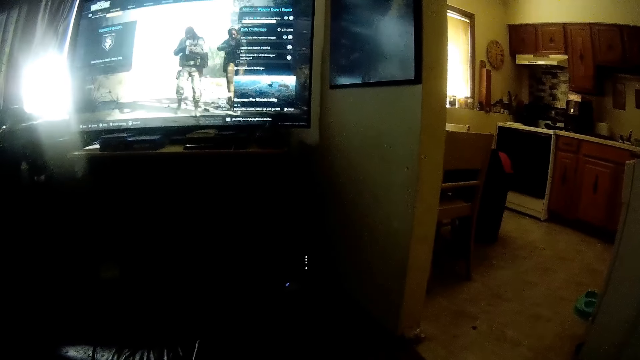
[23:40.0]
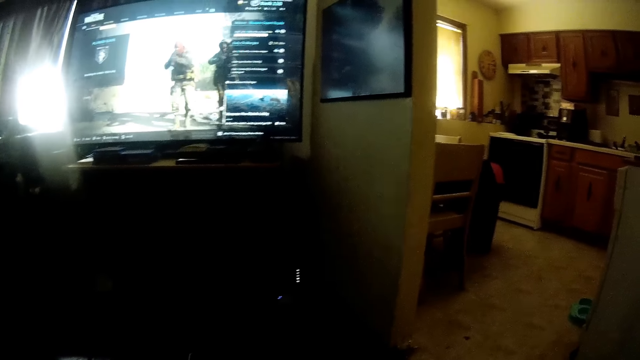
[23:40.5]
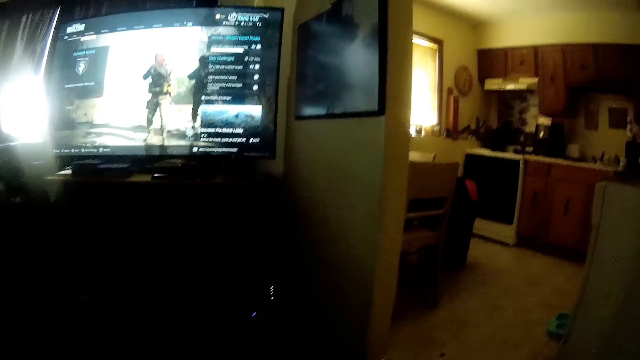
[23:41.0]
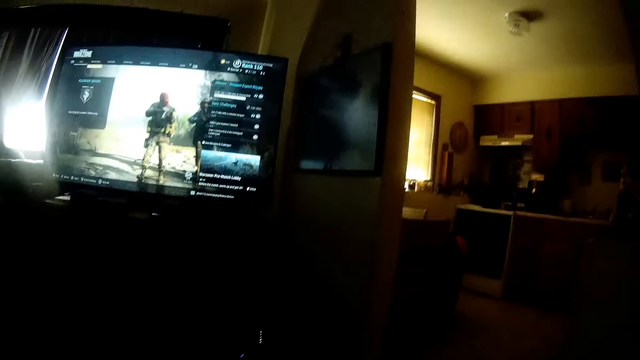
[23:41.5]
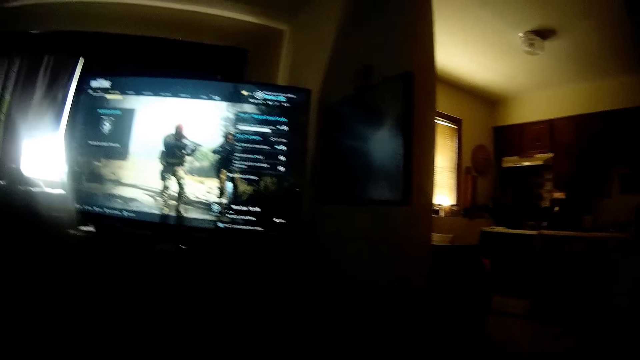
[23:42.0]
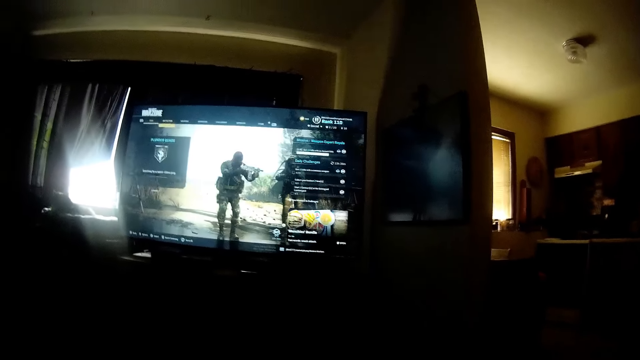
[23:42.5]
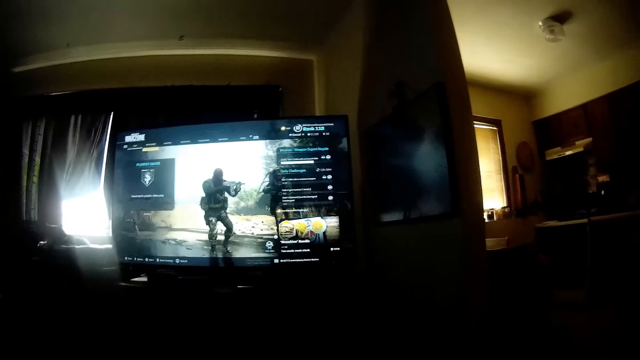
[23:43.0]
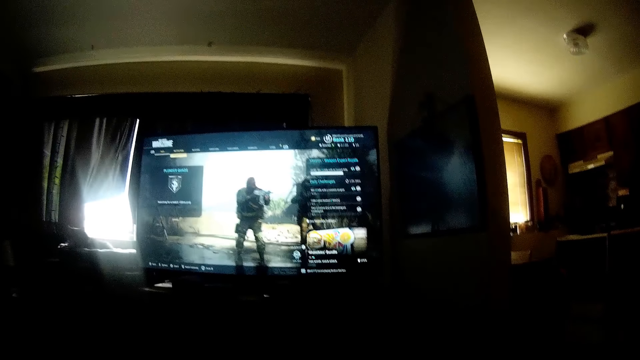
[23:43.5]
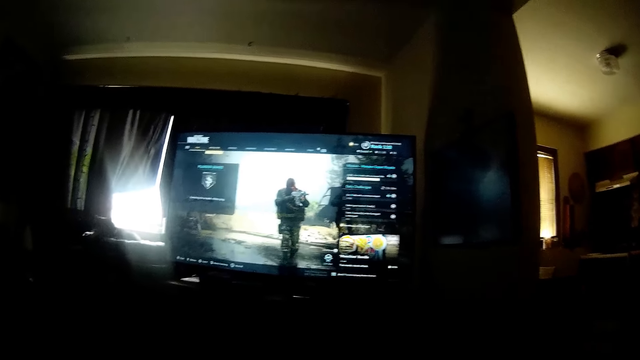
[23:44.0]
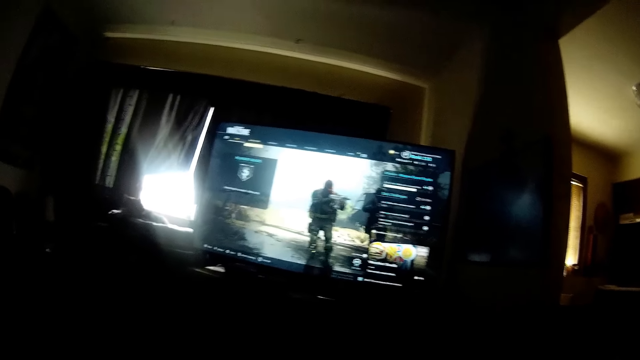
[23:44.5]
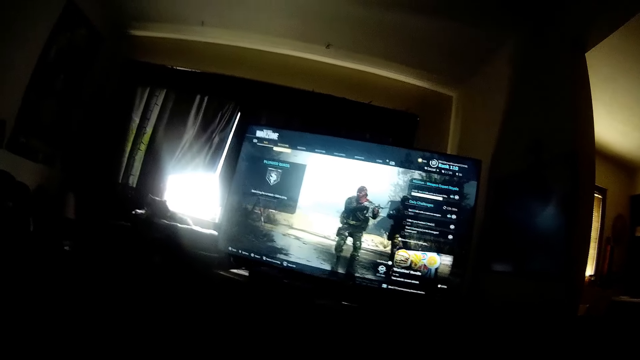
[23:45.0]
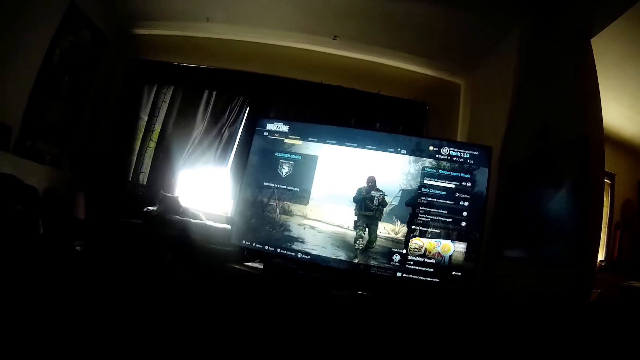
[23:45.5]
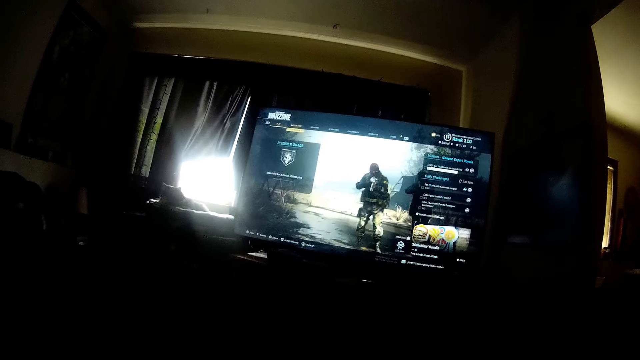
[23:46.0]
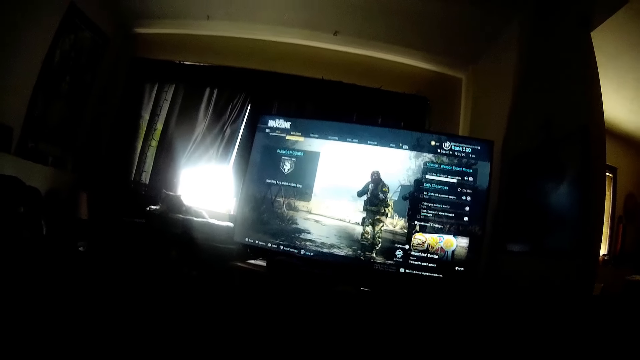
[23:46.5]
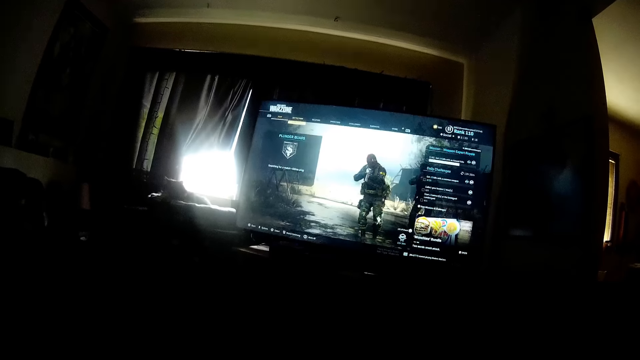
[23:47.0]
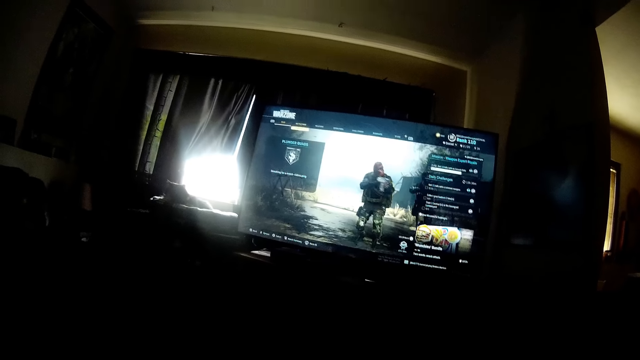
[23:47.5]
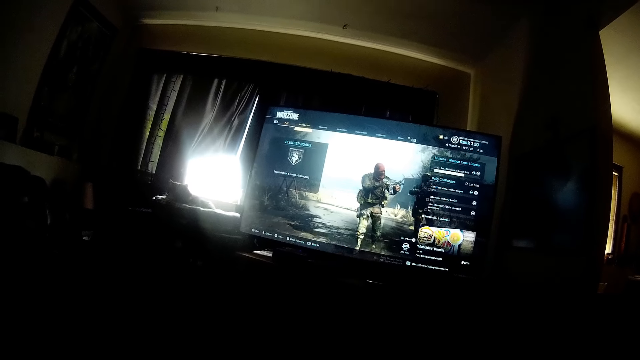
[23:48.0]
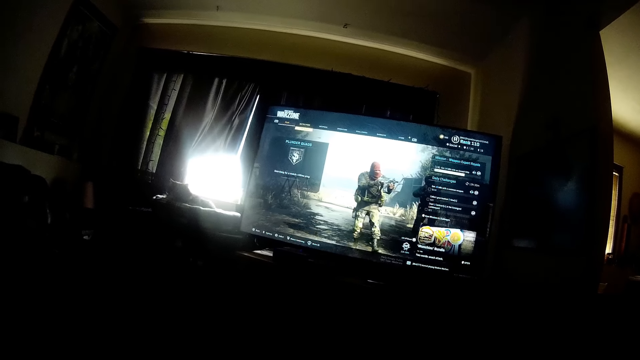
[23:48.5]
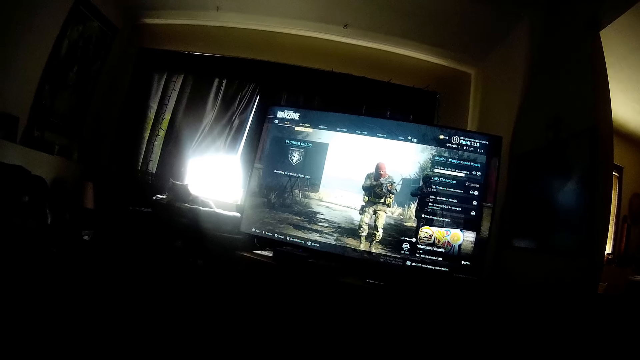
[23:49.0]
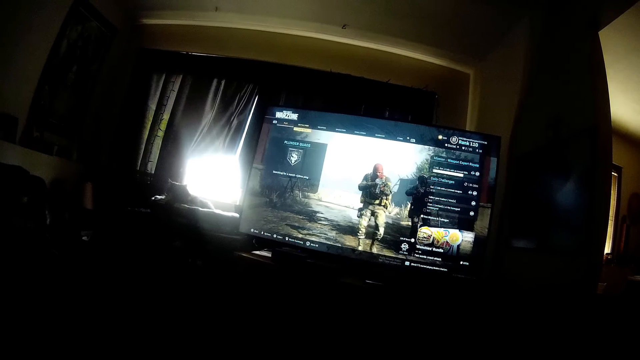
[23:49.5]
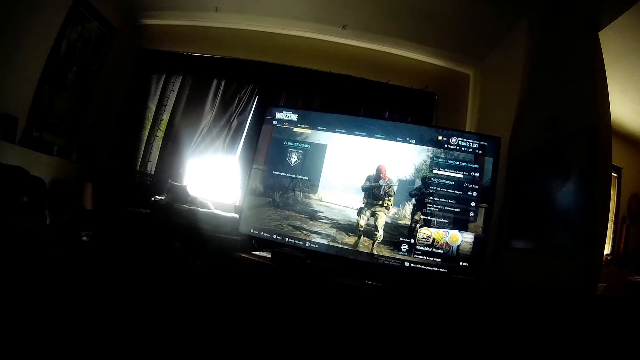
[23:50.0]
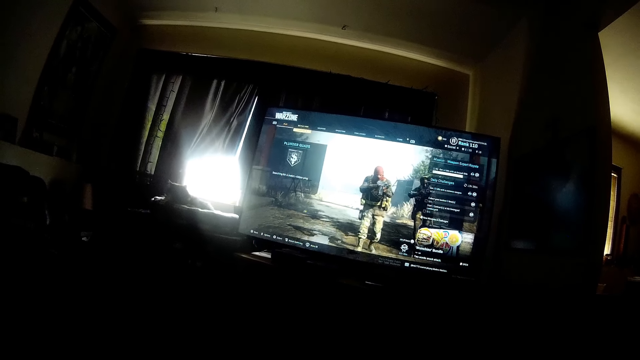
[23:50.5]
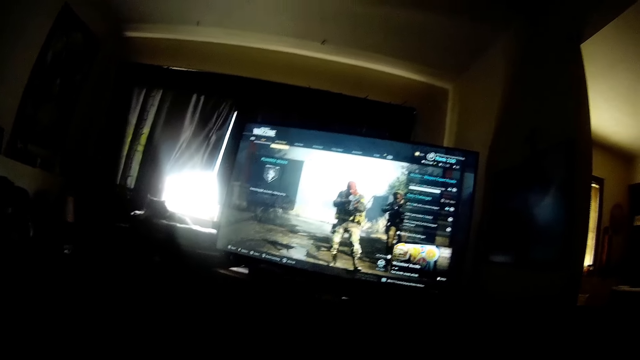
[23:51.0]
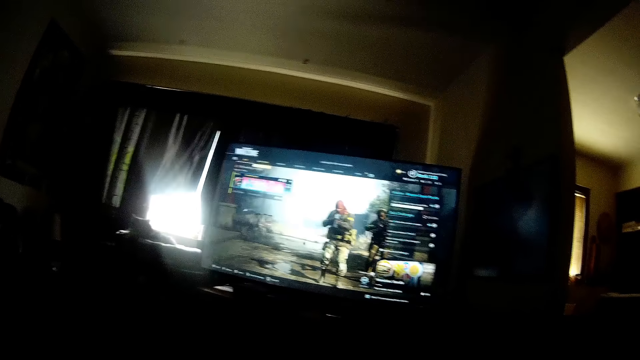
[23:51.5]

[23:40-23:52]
The camera wearer looks around. They play the game.

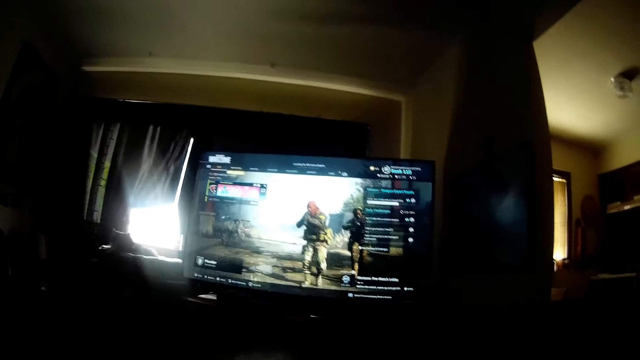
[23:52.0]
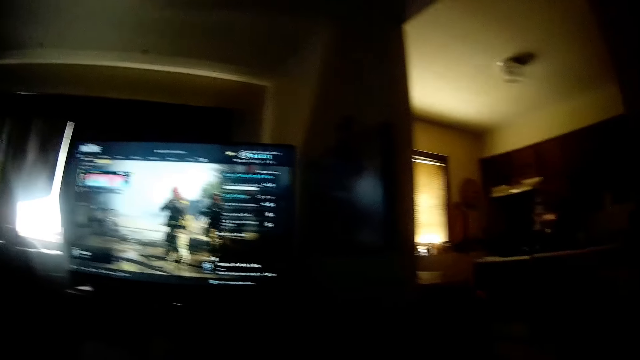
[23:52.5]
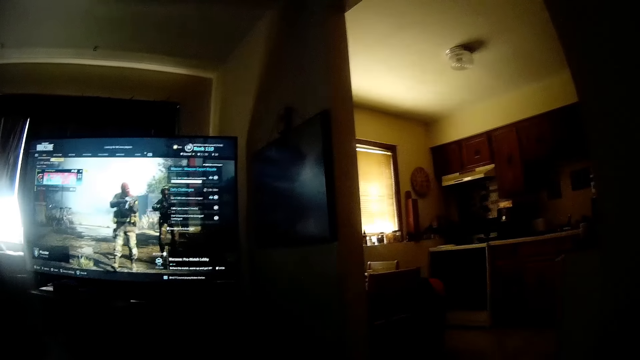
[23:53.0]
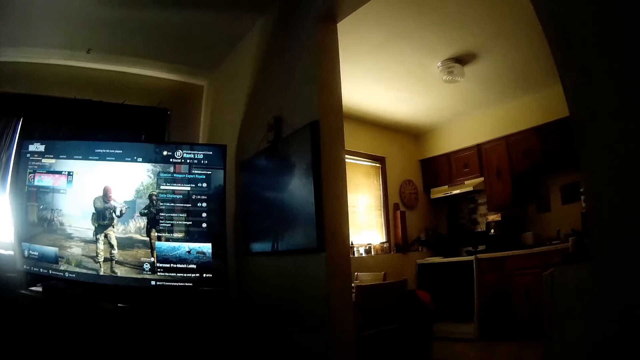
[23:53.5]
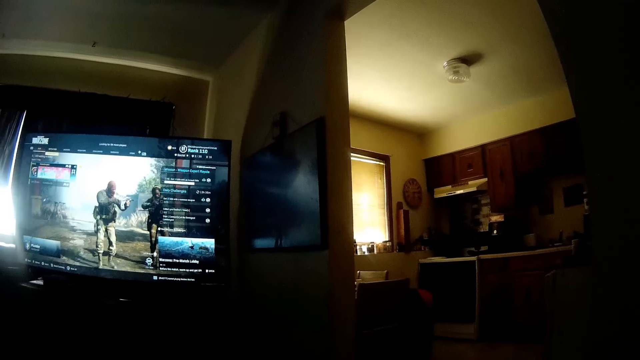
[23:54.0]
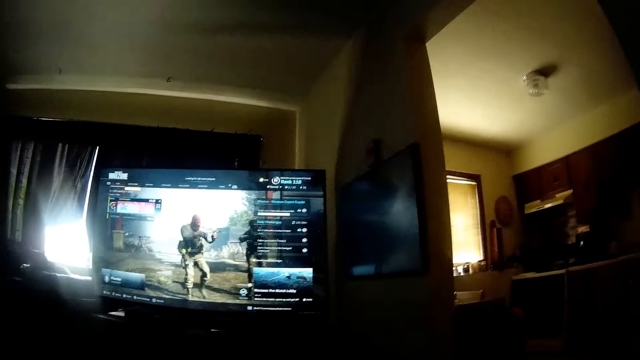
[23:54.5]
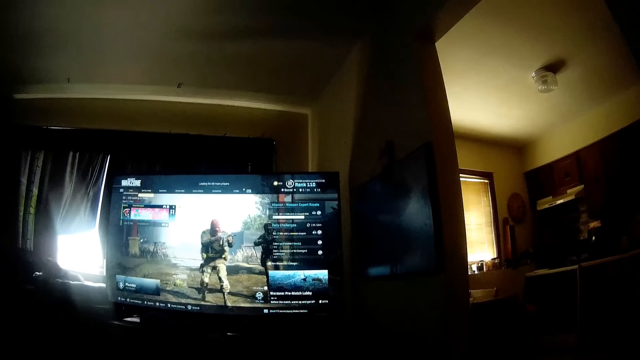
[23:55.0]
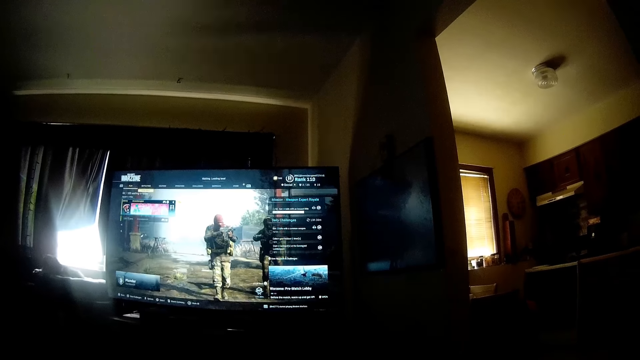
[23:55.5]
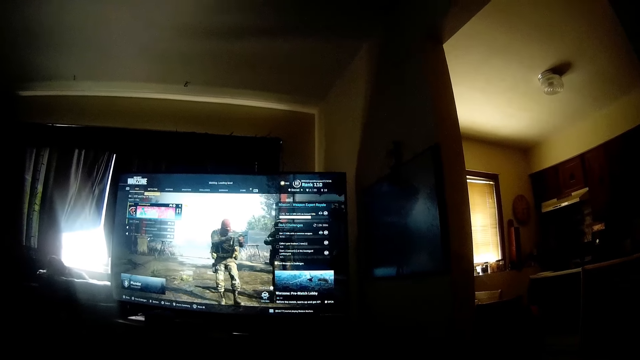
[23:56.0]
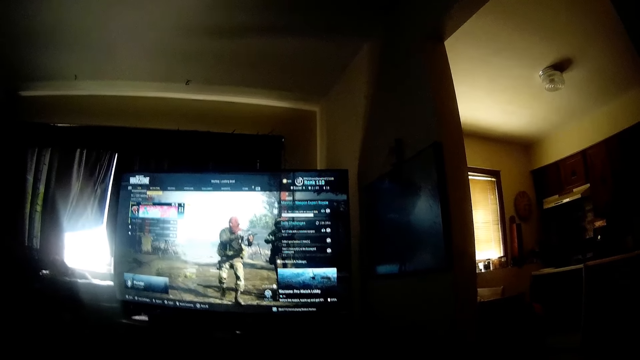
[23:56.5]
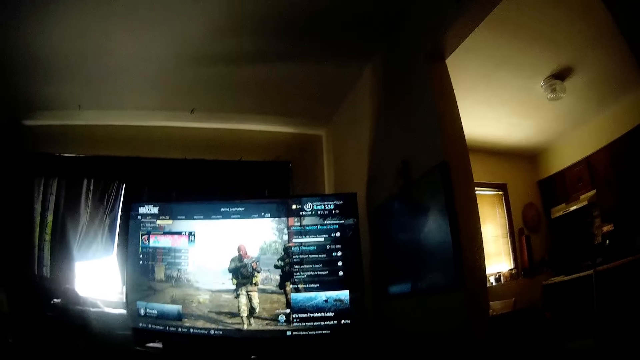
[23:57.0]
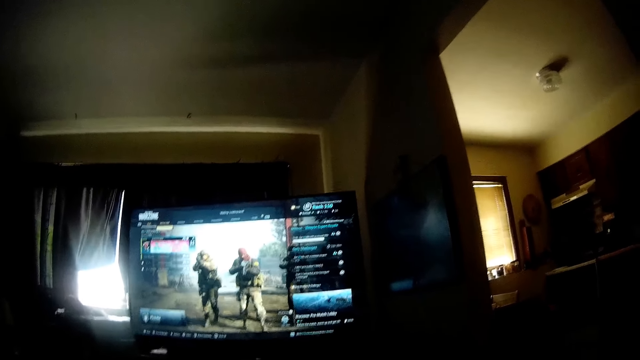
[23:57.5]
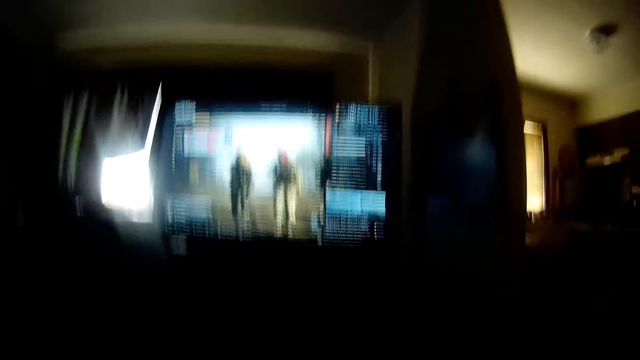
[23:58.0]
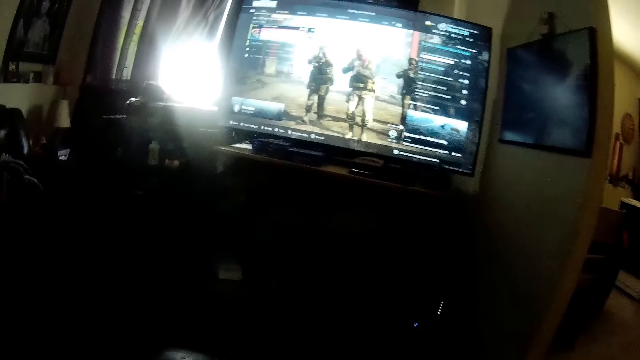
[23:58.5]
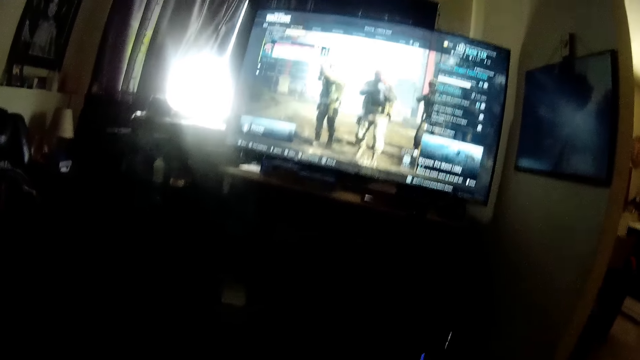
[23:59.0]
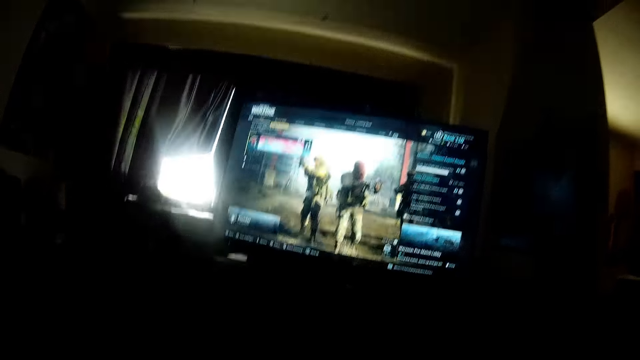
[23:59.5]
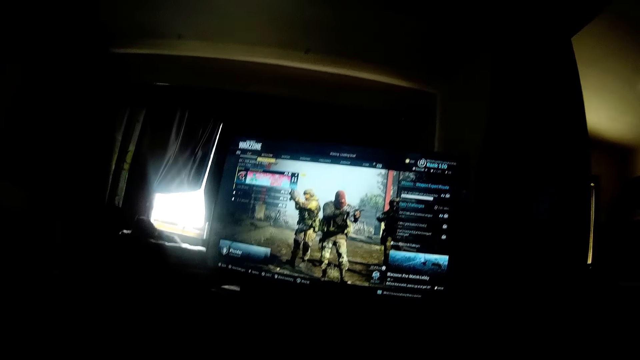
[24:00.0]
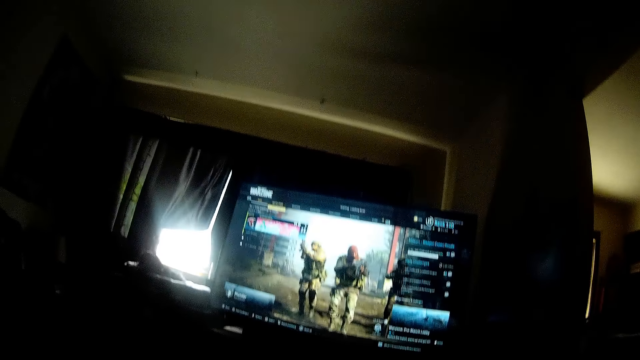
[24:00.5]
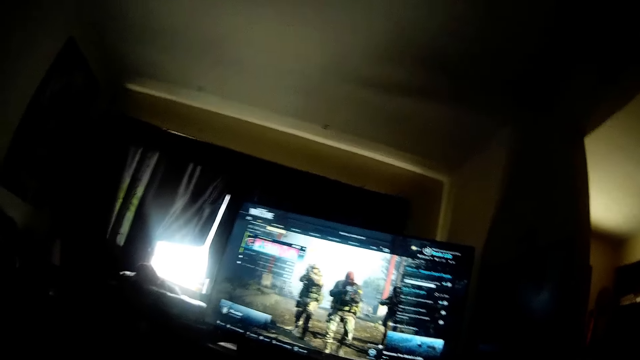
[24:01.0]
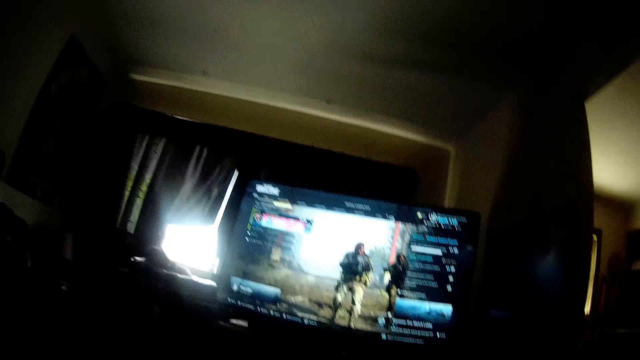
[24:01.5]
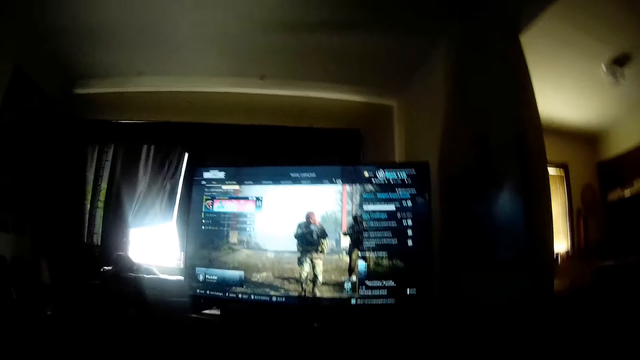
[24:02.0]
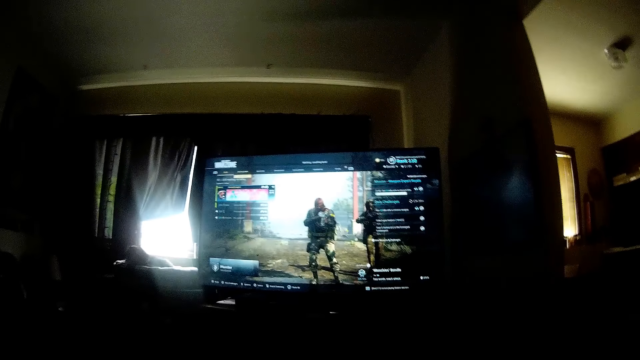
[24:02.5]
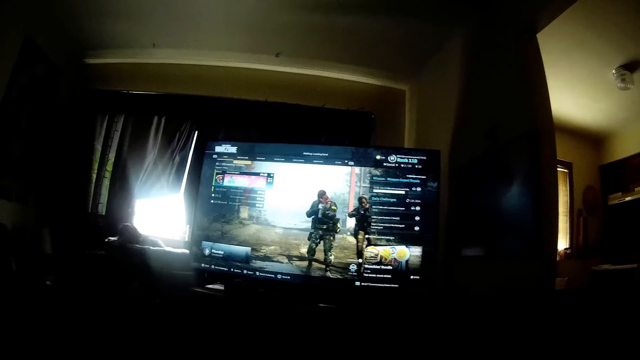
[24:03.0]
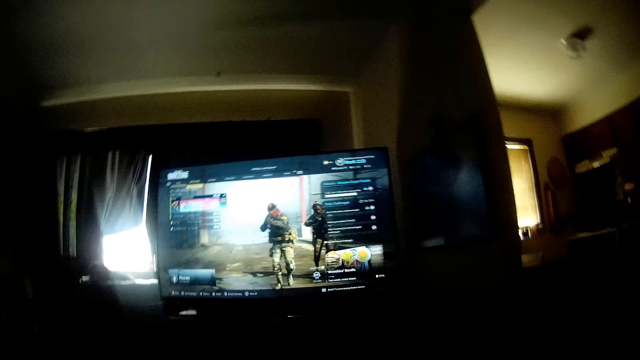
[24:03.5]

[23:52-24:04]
The camera wearer looks around.
